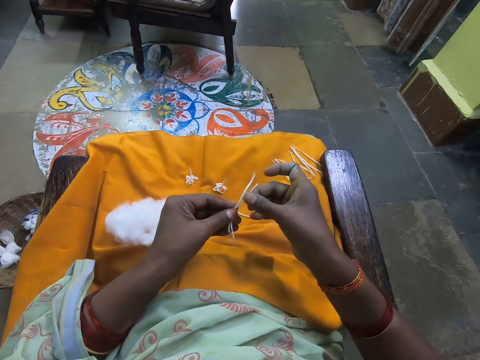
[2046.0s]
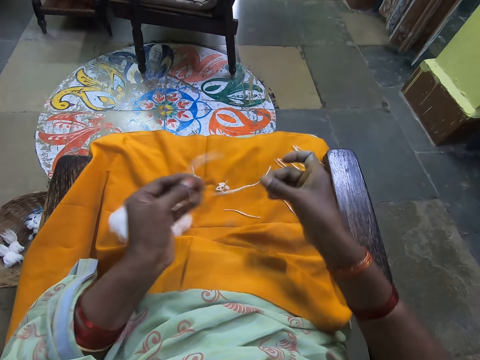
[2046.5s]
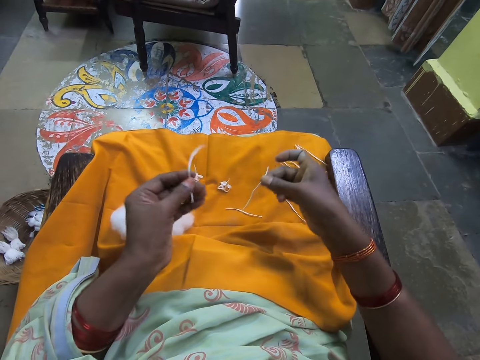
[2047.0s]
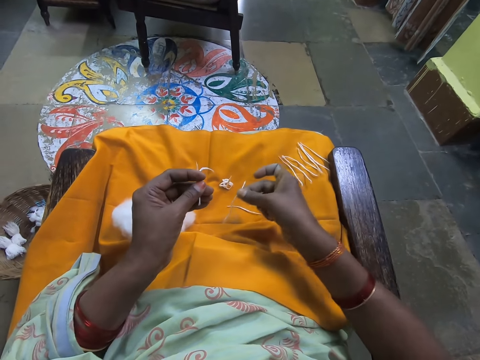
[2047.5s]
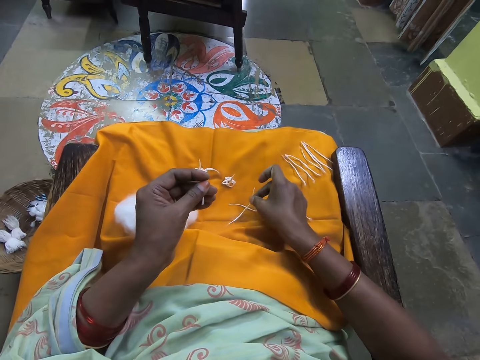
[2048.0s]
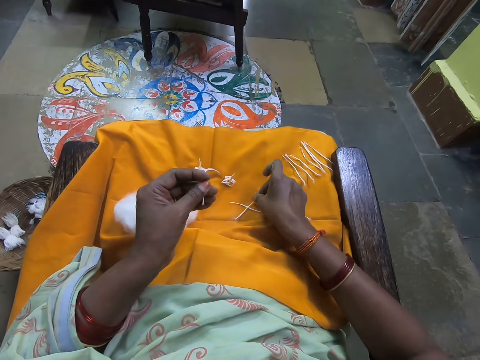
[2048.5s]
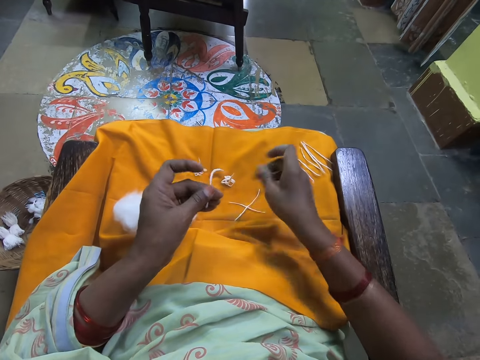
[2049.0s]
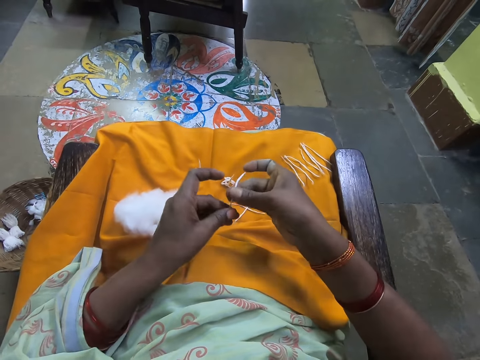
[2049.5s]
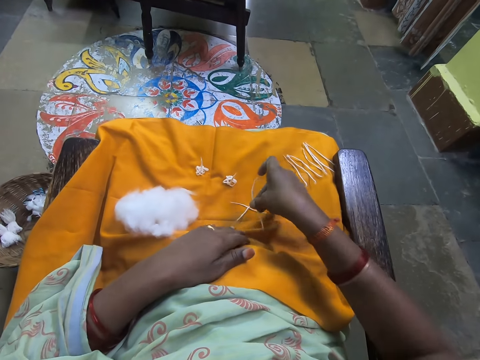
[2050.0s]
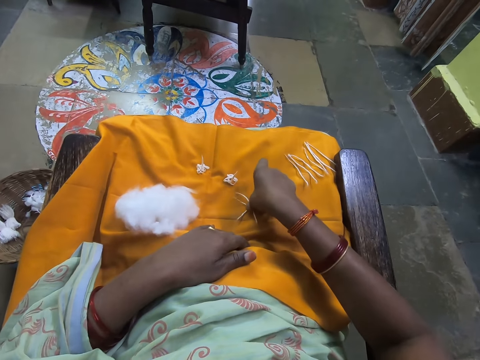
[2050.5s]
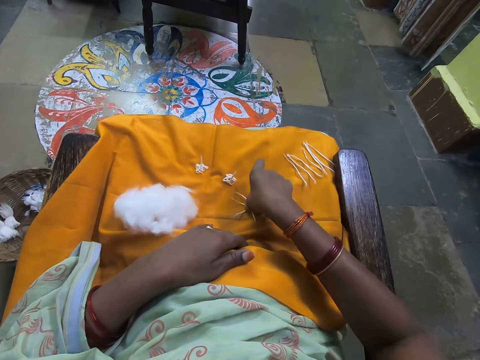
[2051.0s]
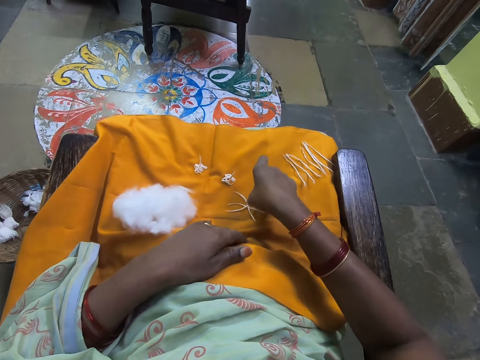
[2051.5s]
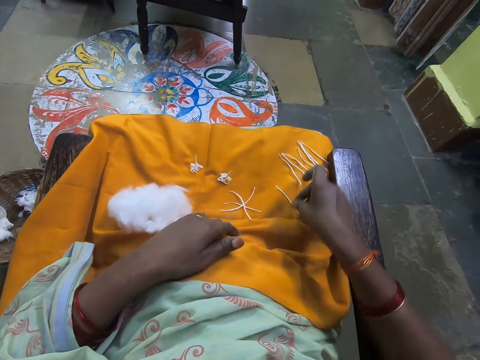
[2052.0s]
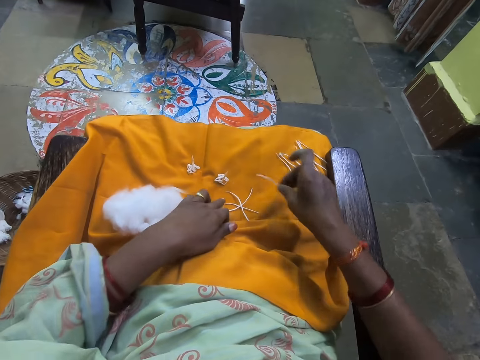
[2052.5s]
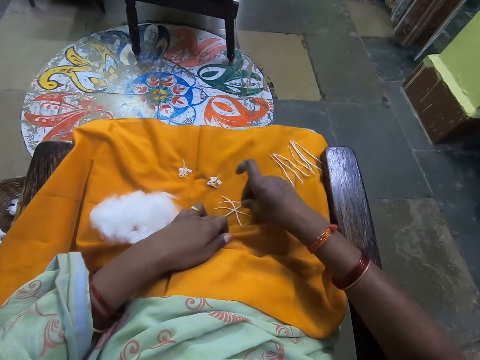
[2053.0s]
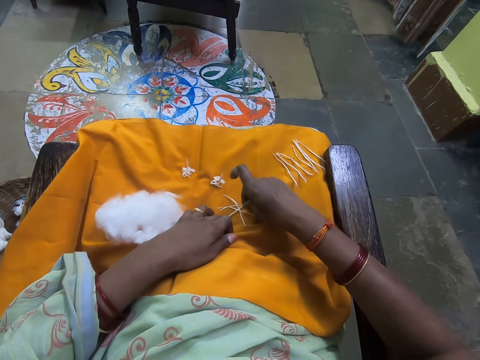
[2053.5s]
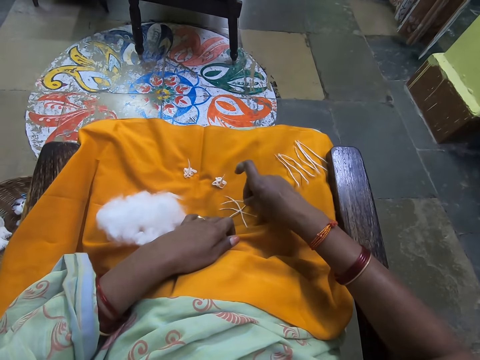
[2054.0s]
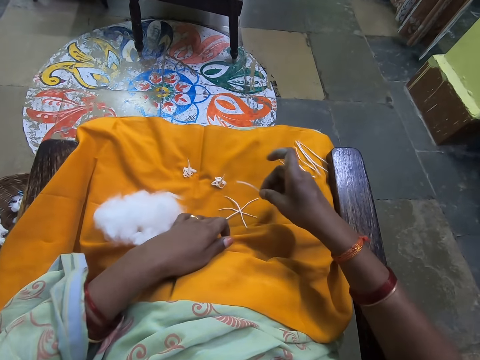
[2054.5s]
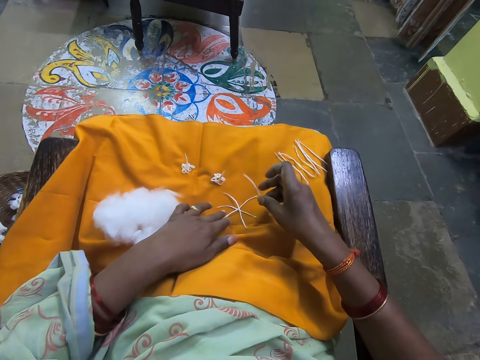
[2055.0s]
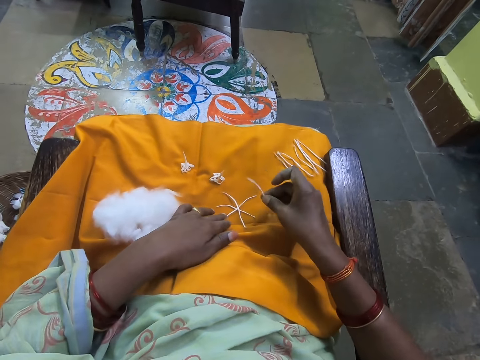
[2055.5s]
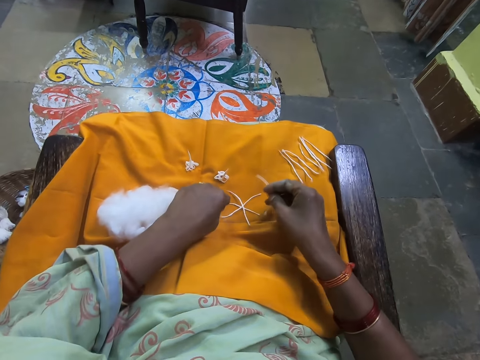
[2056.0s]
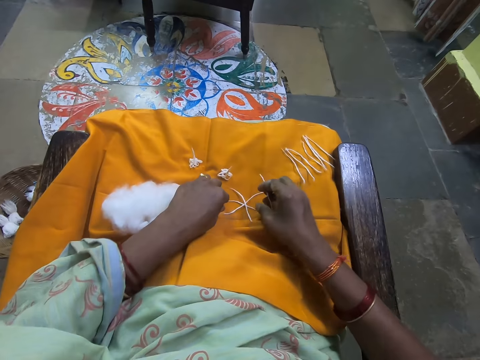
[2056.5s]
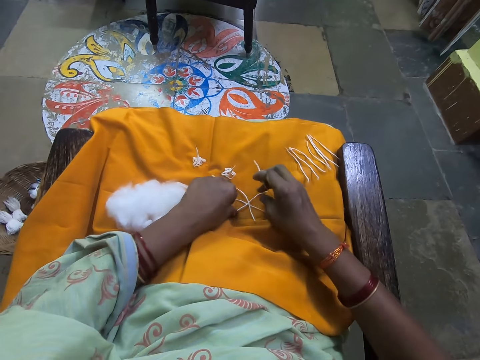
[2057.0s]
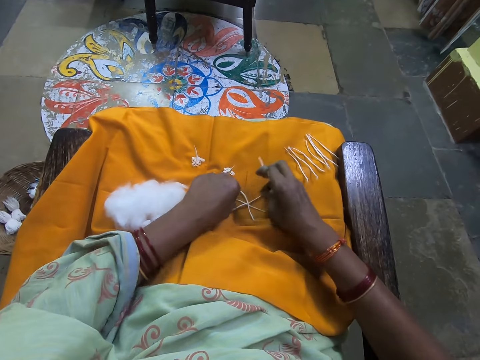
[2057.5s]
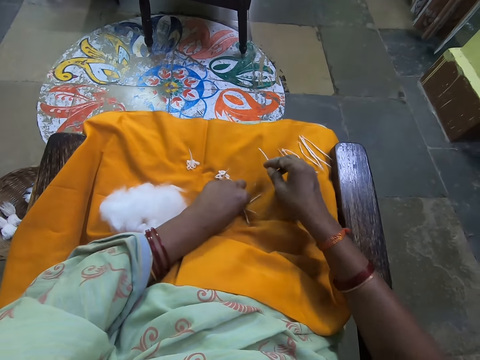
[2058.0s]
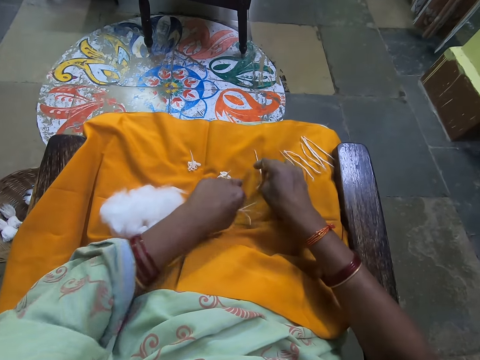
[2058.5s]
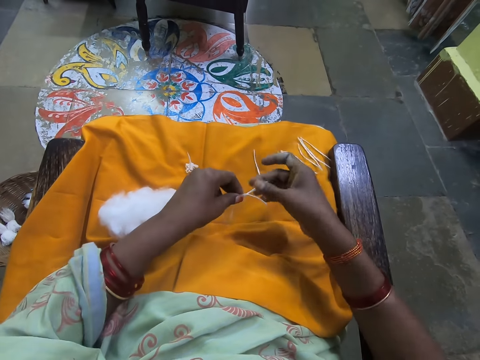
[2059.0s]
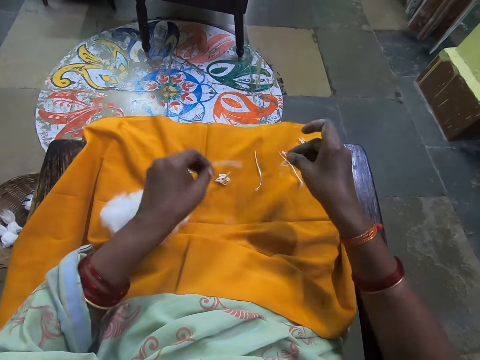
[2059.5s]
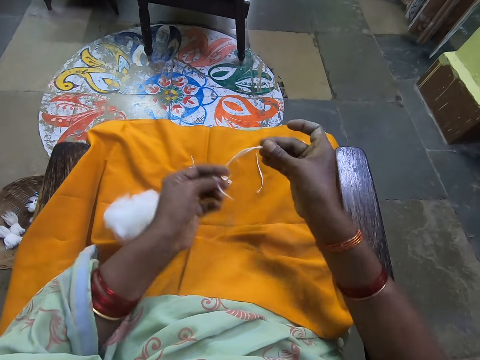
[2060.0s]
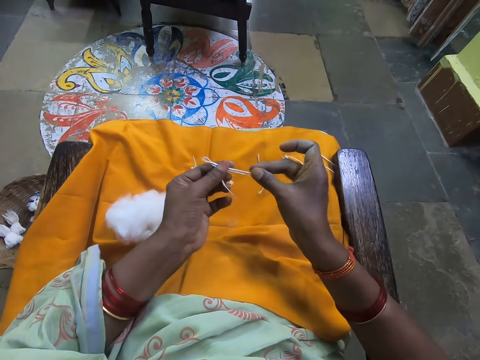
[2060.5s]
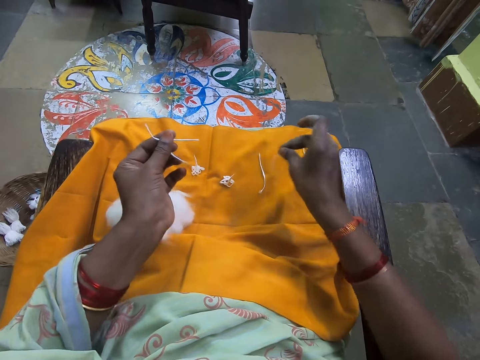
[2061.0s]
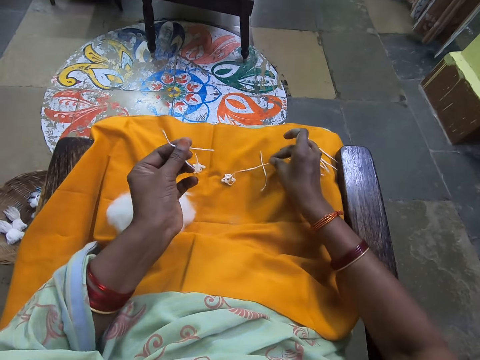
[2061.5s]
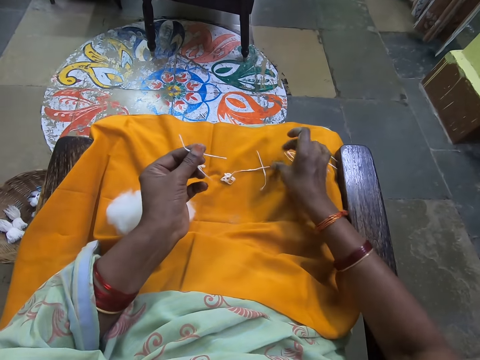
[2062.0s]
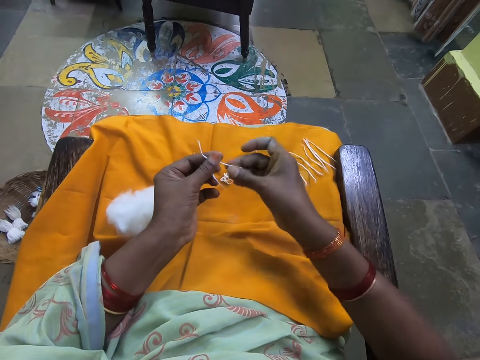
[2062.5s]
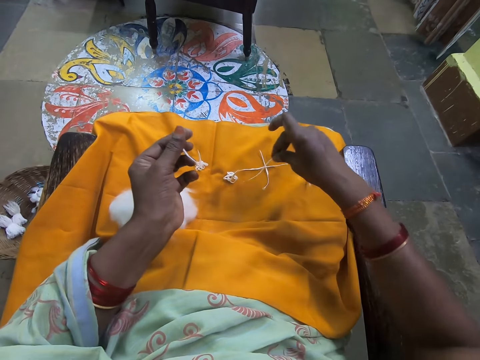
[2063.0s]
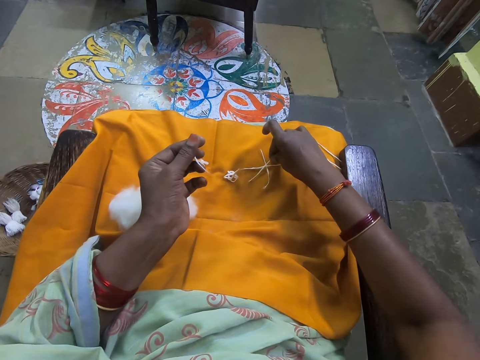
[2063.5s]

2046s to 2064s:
The camera wearer drops one of the three folded wool on the yellow cloth. She drops one of the two folded wool in her left hand on top of the folded wool on the yellow cloth. She drops the folded wool on top of the folded wool on the yellow cloth. She picks a folded wool from the yellow cloth. She picks the four folded wool from the yellow cloth. She rearranges the four folded wool on the yellow cloth.

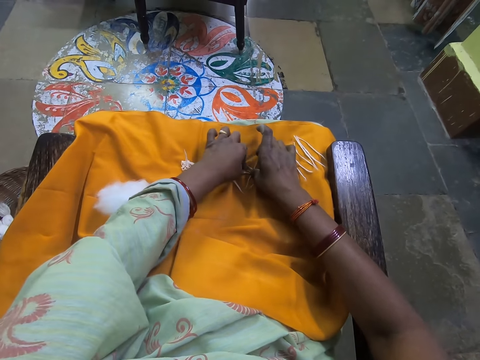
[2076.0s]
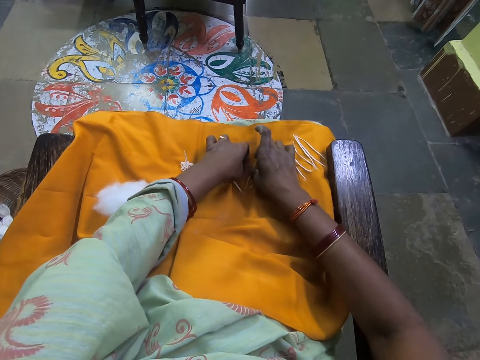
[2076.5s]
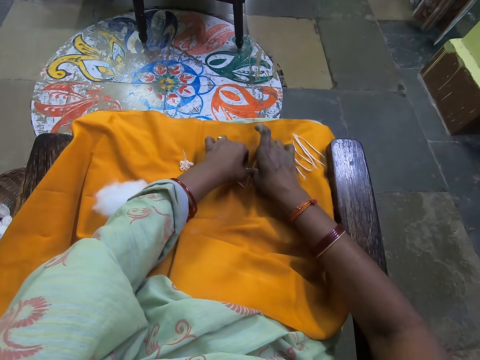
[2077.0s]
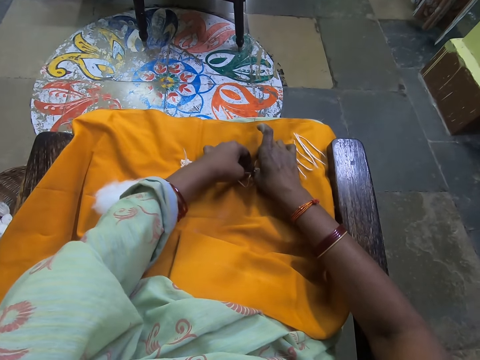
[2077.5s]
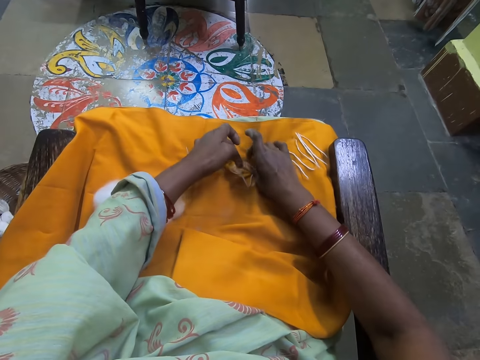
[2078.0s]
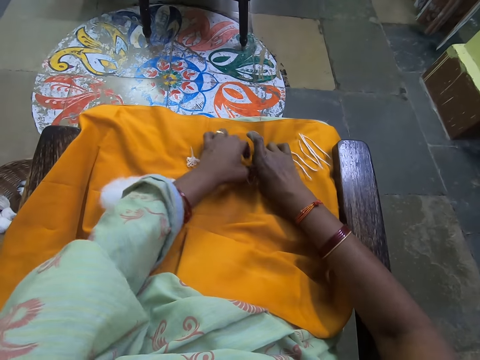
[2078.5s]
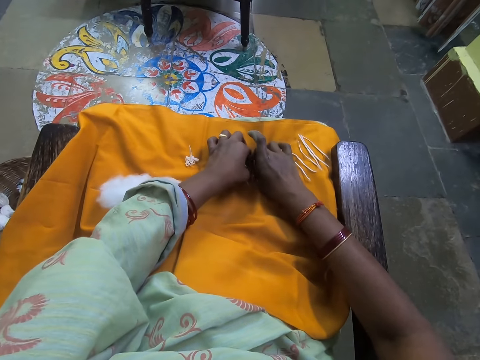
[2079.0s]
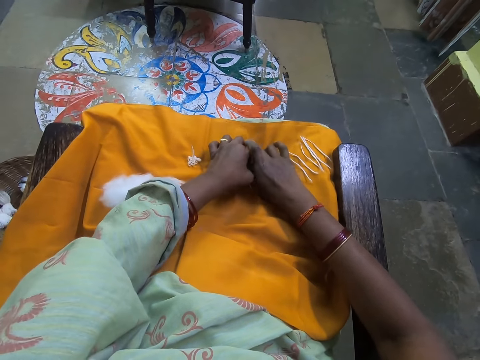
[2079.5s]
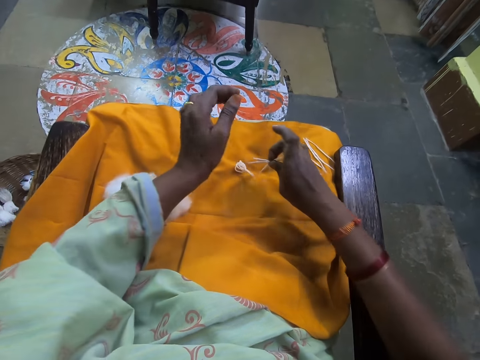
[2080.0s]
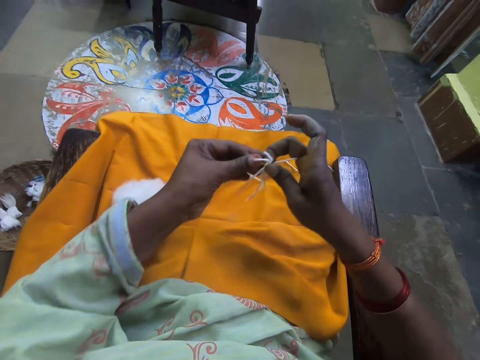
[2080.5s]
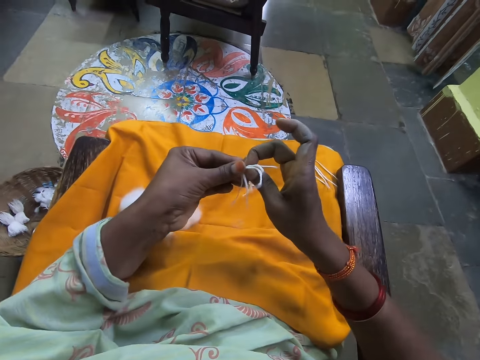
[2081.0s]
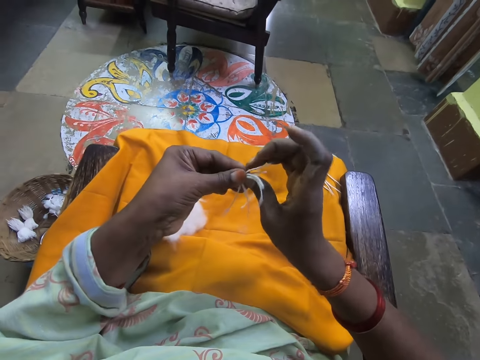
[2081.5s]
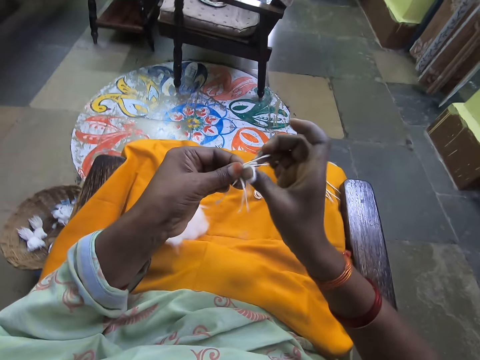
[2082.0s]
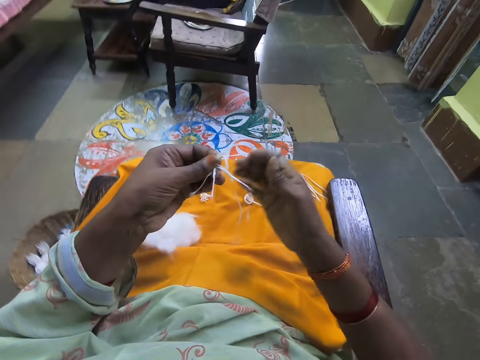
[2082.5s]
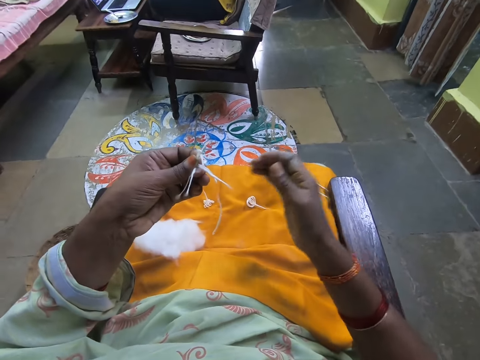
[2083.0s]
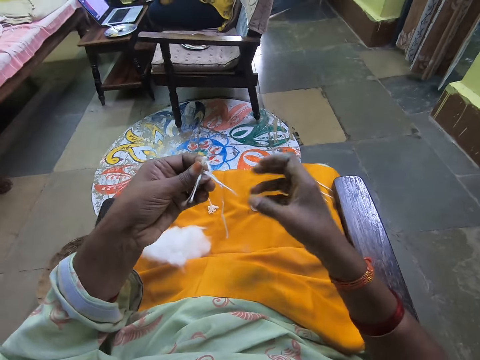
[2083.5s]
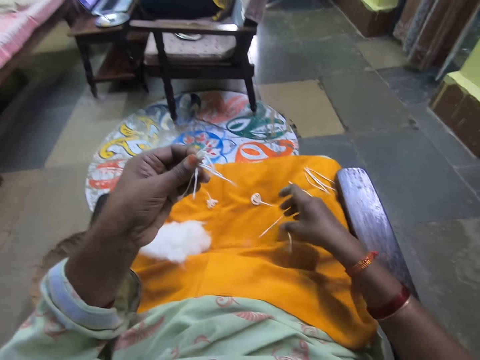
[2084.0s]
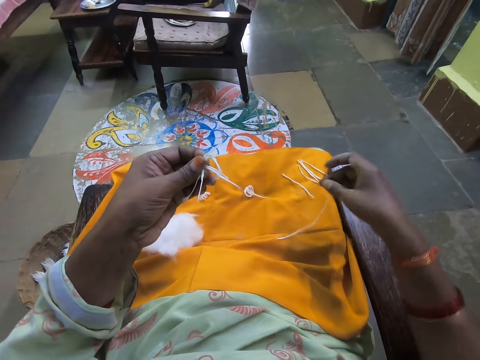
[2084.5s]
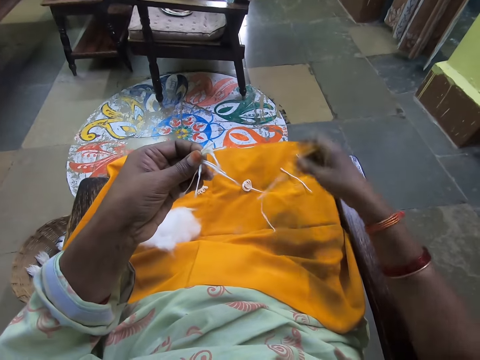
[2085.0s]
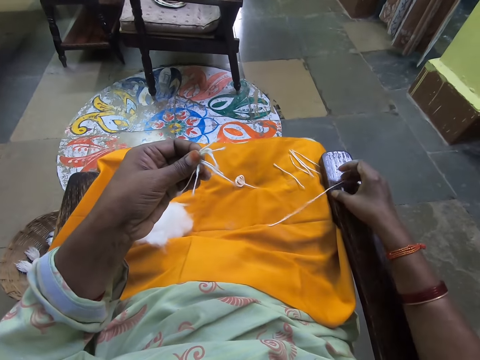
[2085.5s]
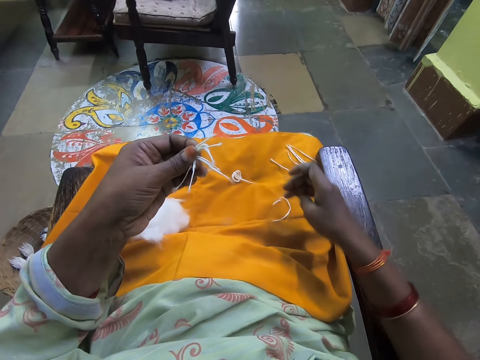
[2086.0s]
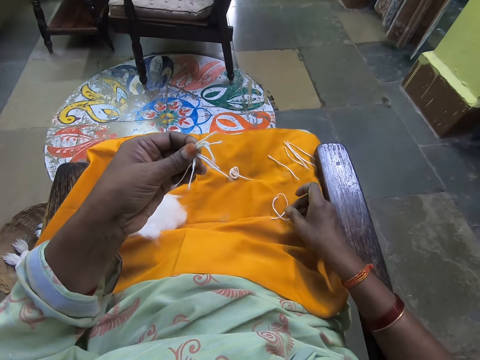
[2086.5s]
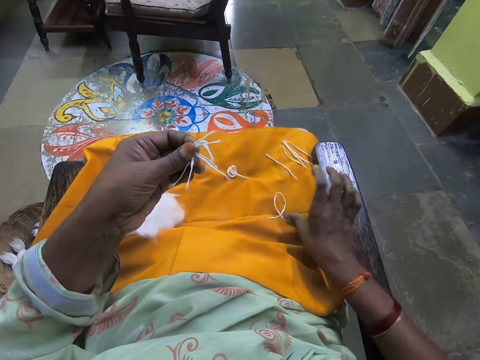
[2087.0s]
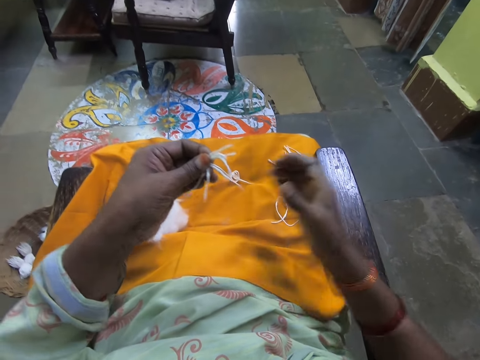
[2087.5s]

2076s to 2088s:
The camera wearer picks up the four folded wool or threads from the yellow cloth. She removes a wool from the four folded wool in her hands. She arranges the threads.
